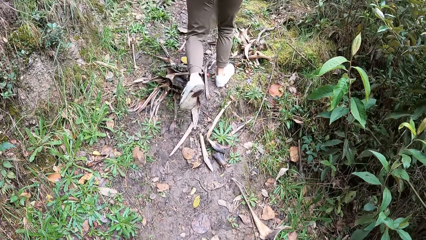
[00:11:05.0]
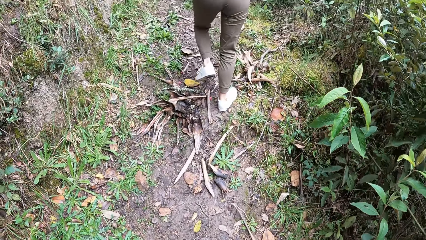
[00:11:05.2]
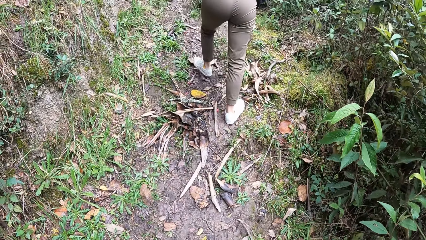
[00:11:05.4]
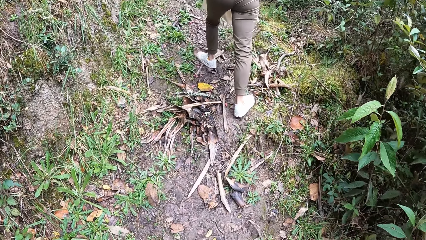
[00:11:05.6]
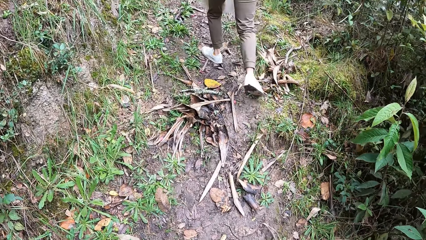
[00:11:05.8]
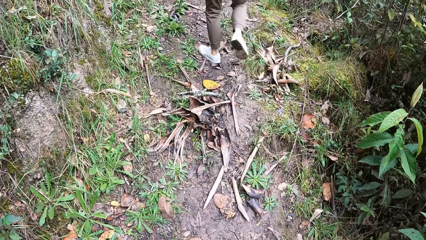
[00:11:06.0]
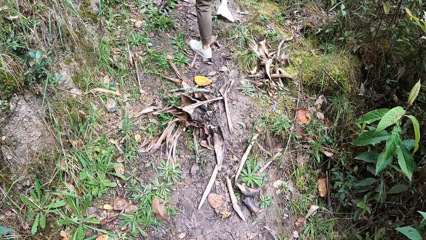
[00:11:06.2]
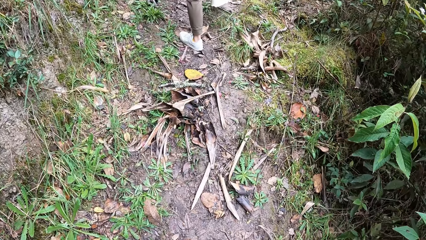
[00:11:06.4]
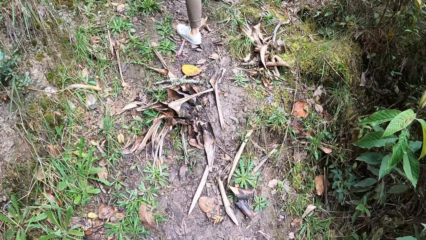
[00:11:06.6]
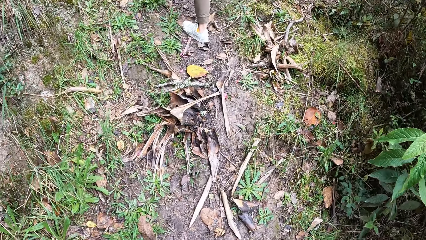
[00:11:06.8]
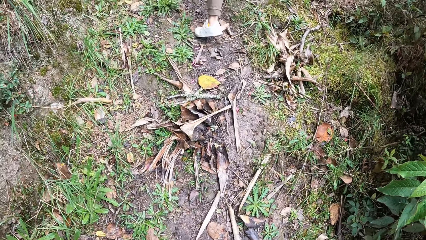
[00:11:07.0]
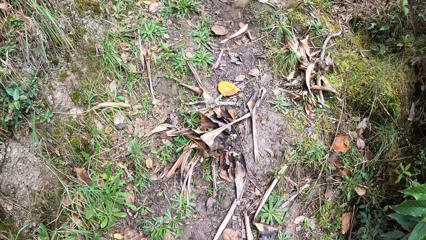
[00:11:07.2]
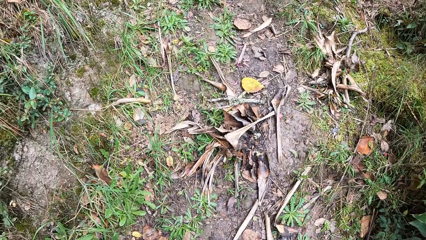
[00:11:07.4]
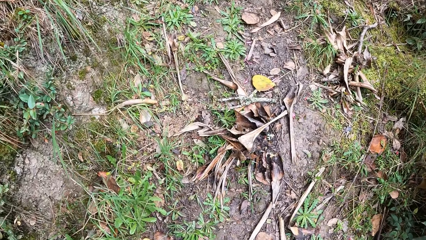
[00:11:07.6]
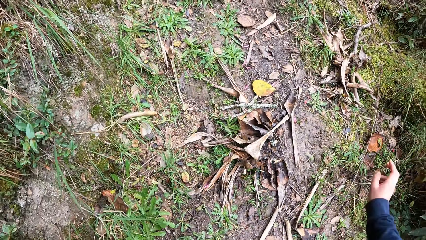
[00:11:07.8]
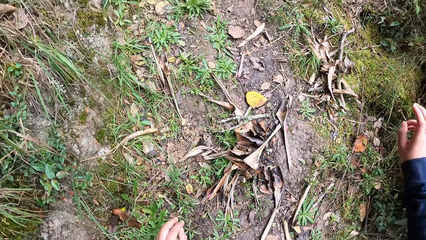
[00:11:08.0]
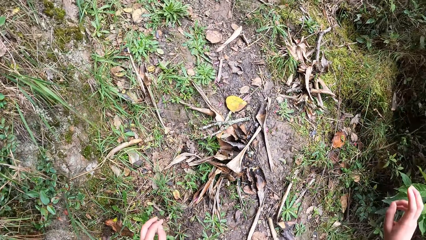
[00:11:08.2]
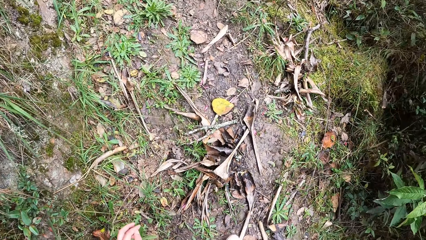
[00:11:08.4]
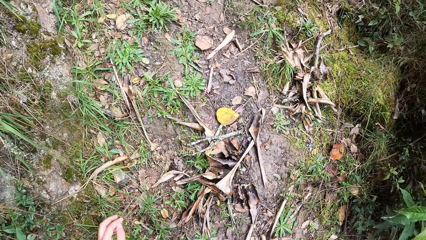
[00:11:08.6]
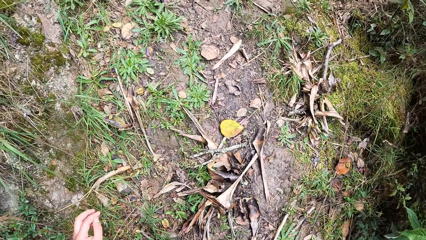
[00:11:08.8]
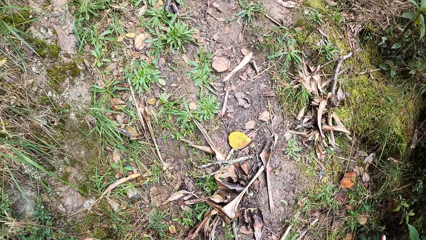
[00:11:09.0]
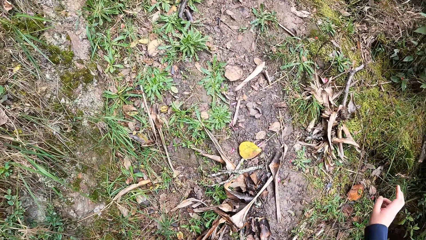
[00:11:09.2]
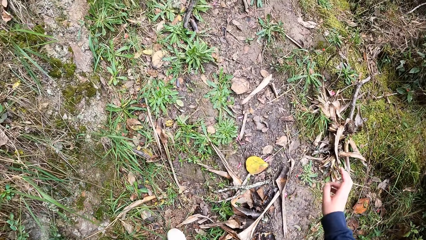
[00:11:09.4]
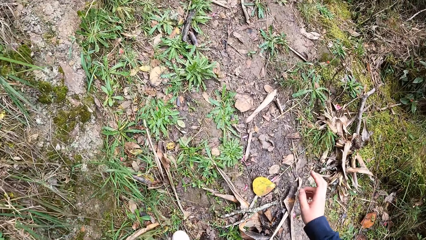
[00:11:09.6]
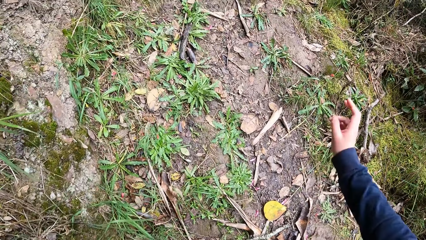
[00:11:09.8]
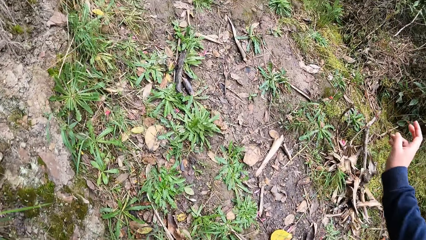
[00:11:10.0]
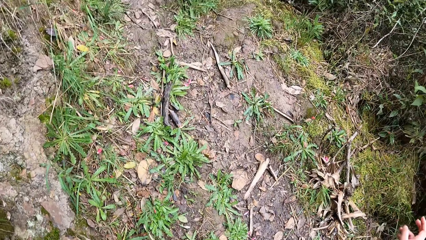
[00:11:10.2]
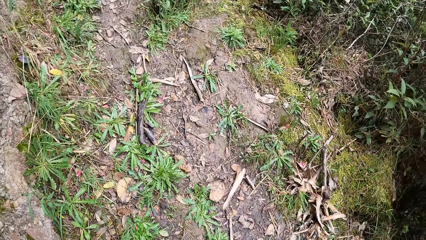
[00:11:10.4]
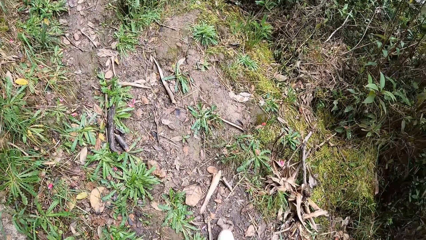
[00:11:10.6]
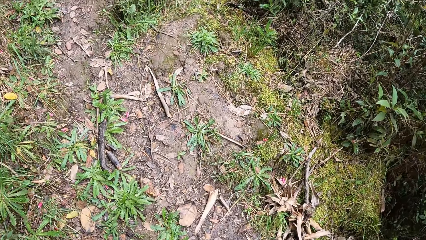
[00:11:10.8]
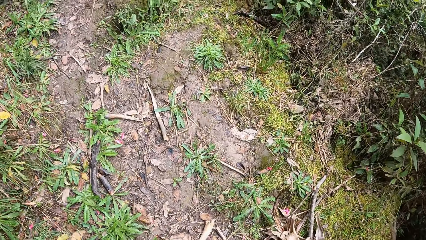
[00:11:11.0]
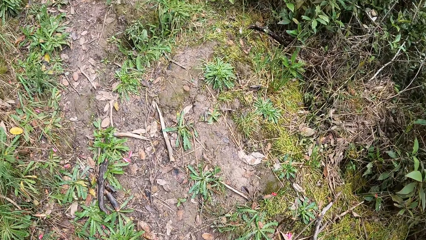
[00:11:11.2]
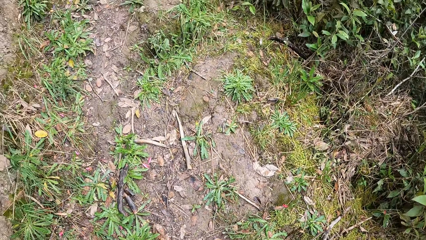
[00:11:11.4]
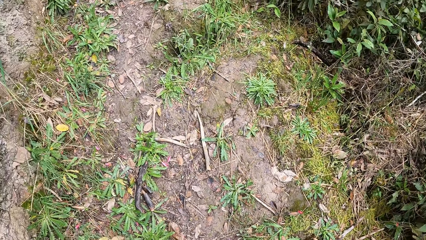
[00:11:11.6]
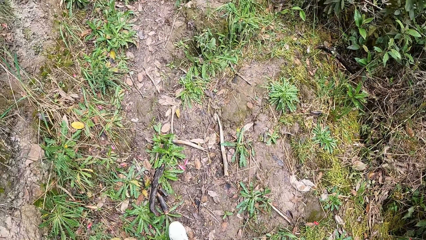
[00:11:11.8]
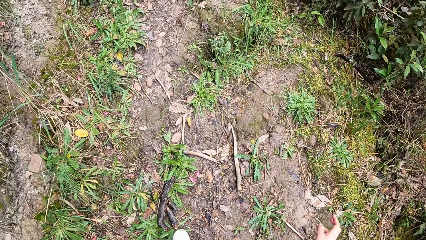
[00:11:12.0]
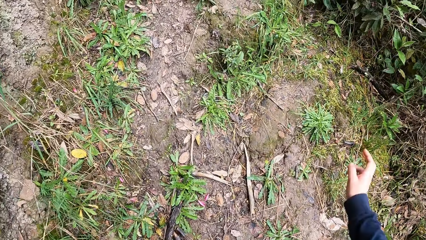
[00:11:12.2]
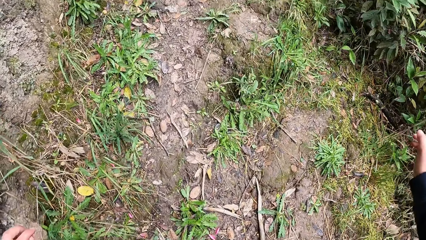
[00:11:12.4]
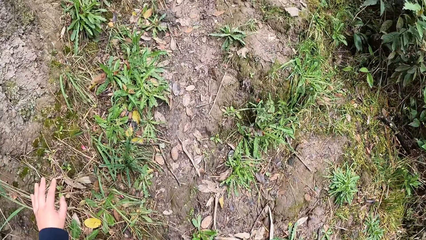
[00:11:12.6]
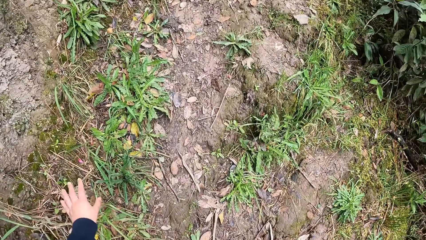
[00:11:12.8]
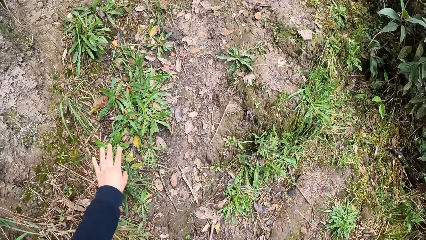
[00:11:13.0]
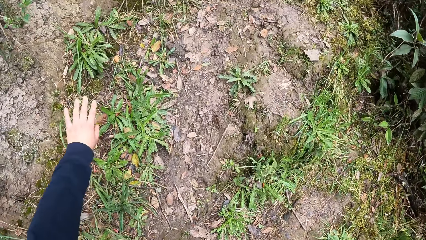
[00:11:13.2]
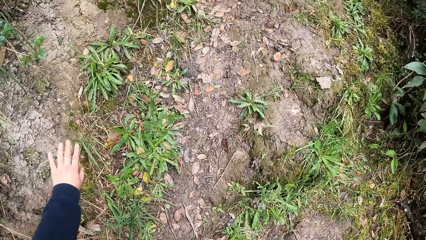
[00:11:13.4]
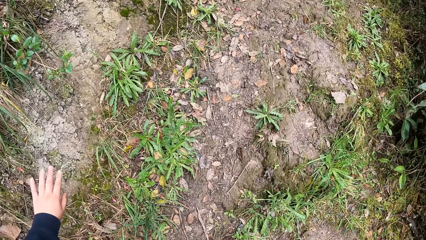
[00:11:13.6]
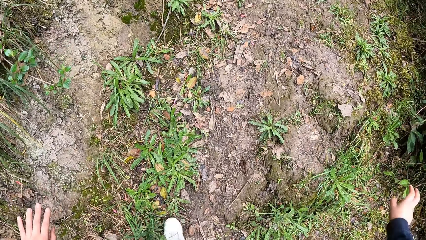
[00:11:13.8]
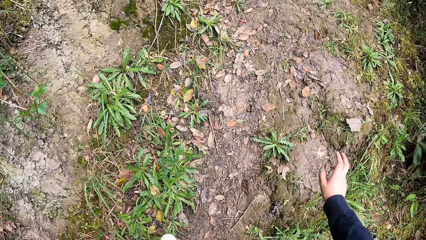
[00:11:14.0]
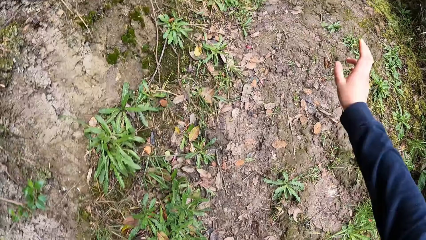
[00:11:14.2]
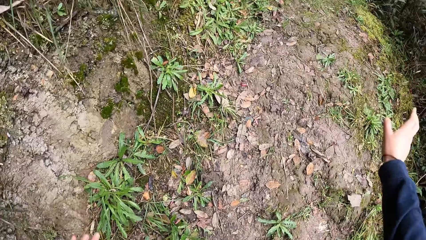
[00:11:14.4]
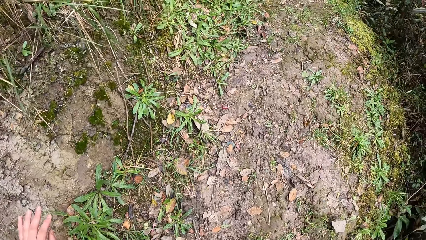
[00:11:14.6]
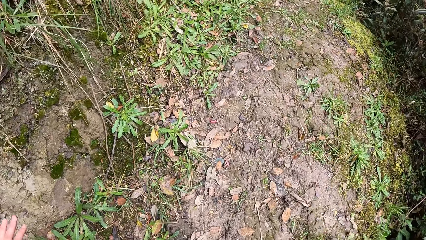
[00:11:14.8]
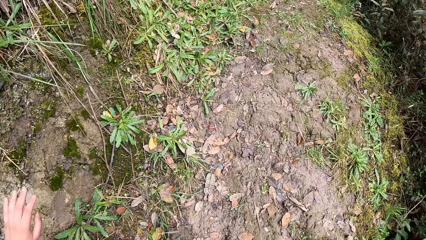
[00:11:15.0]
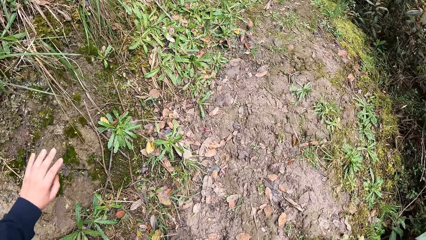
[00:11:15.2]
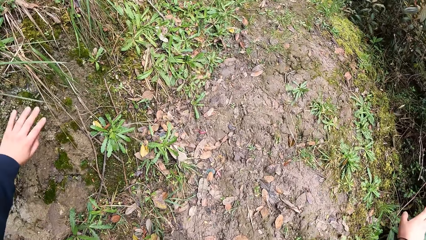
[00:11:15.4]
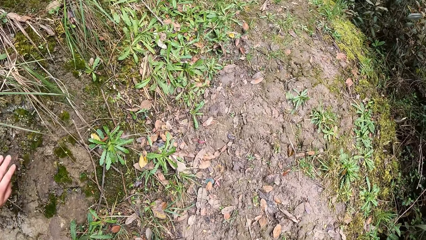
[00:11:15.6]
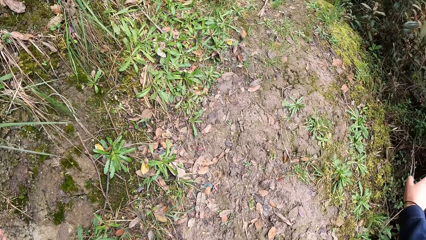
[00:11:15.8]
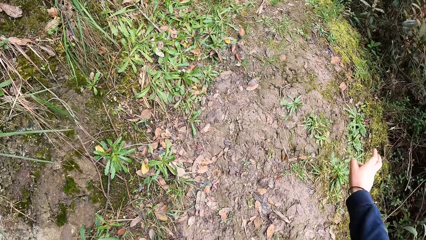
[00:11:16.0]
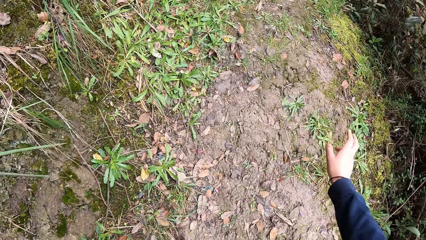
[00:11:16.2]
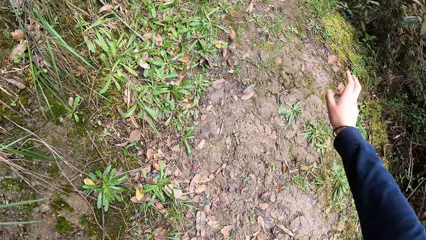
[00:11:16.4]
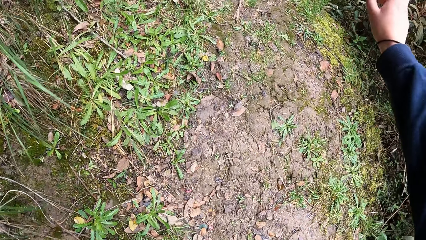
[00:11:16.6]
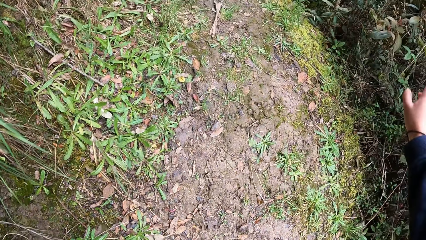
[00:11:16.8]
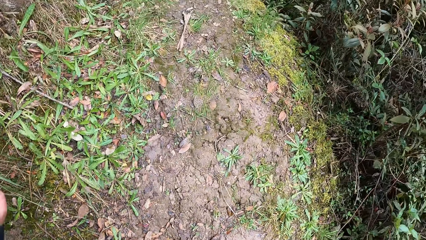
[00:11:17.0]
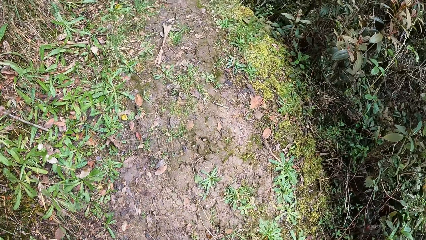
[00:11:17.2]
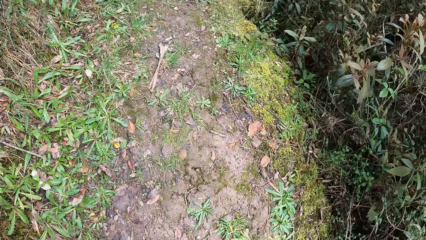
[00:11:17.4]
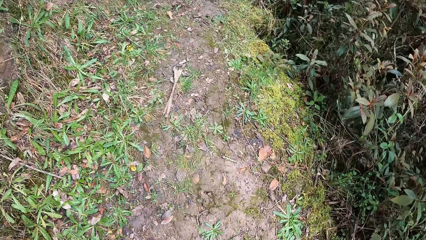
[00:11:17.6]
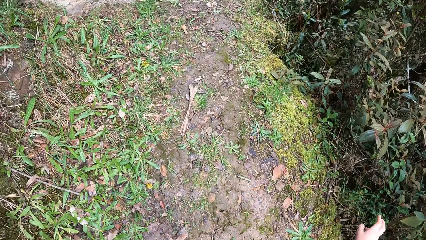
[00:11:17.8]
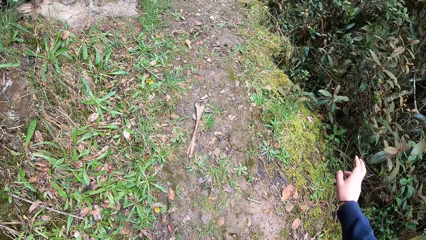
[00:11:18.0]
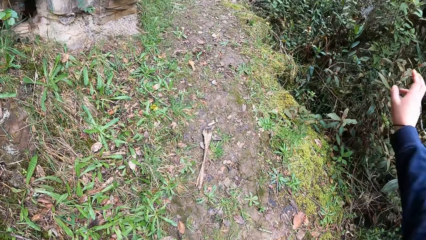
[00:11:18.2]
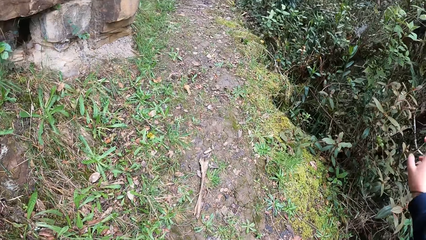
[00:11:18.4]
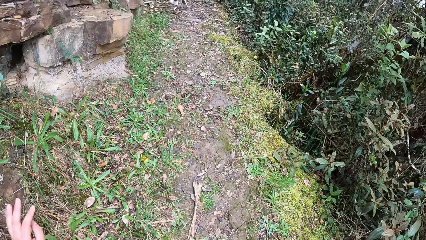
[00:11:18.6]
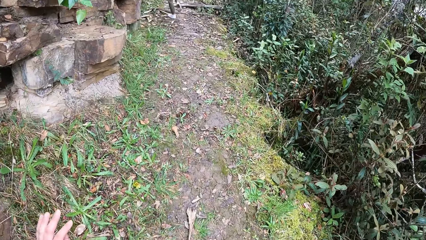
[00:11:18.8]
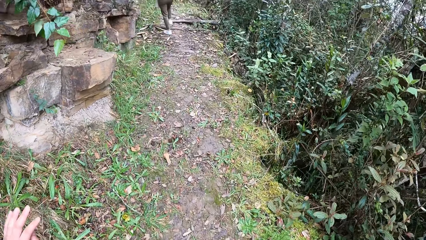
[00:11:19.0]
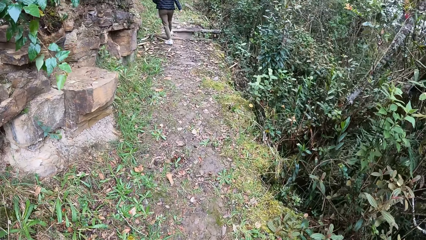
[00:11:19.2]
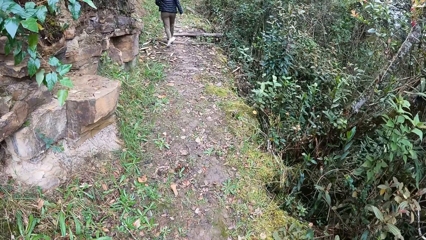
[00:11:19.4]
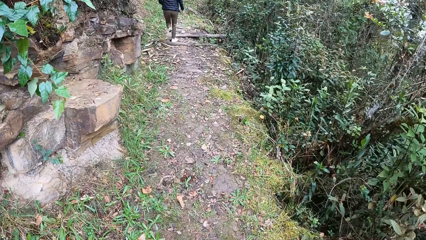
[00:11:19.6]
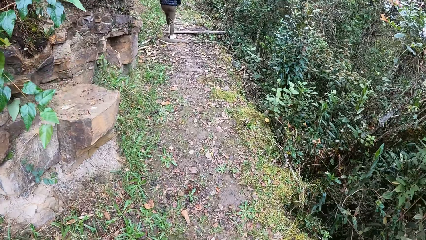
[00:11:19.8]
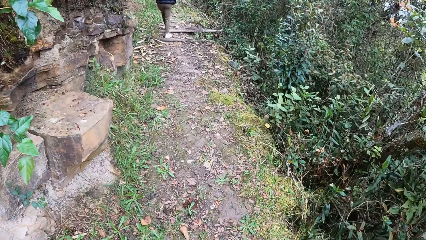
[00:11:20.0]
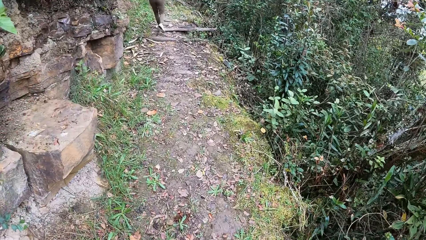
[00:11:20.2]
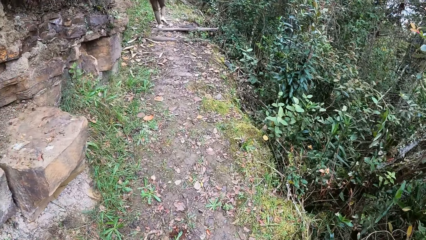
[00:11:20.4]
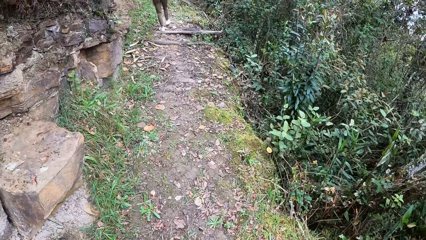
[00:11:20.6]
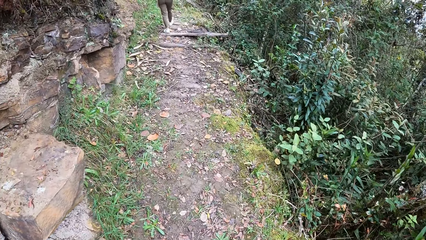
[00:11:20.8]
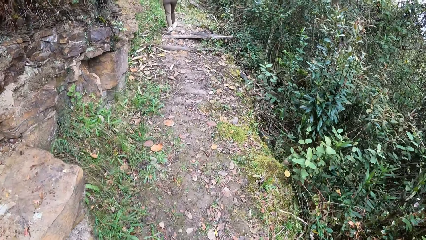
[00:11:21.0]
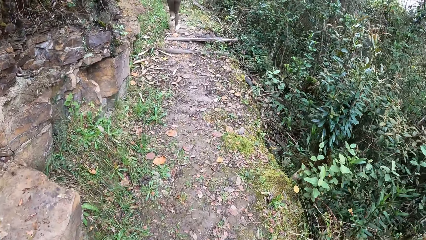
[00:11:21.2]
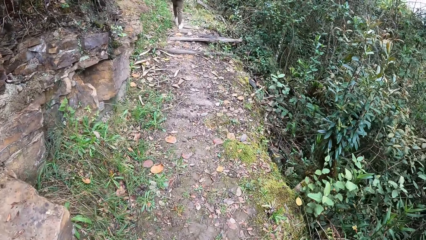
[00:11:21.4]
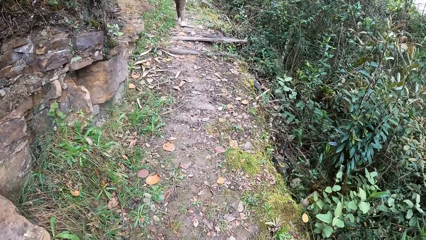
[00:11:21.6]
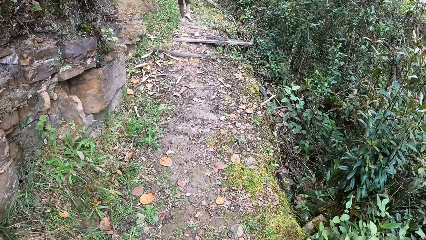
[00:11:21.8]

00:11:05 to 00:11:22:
The camera wearer stretches his hand. He touches a rock with his left hand.
